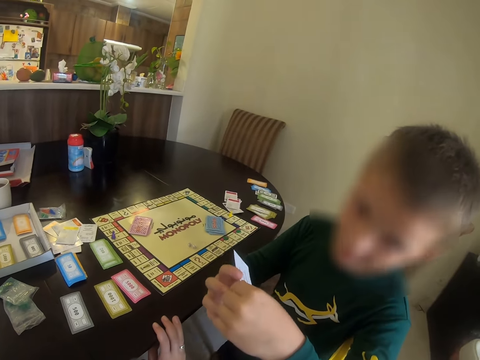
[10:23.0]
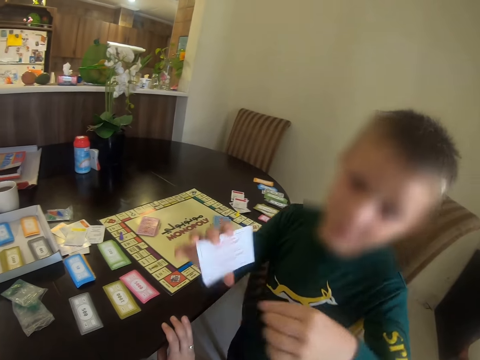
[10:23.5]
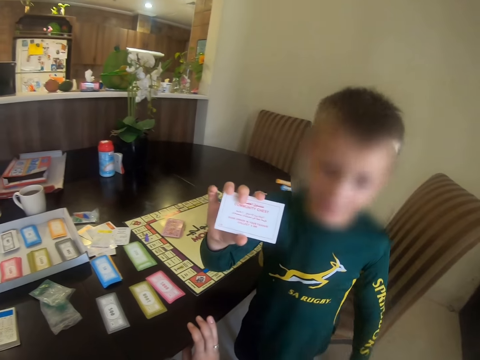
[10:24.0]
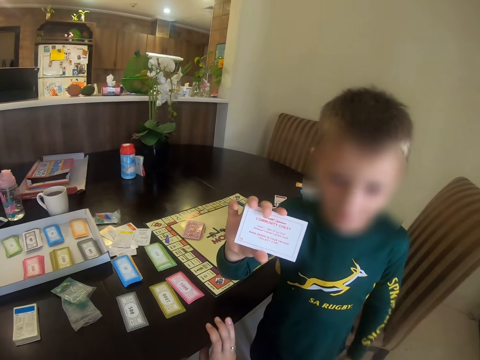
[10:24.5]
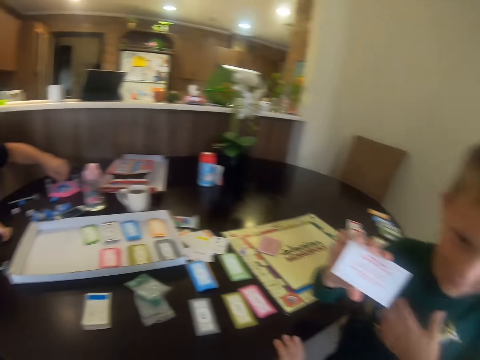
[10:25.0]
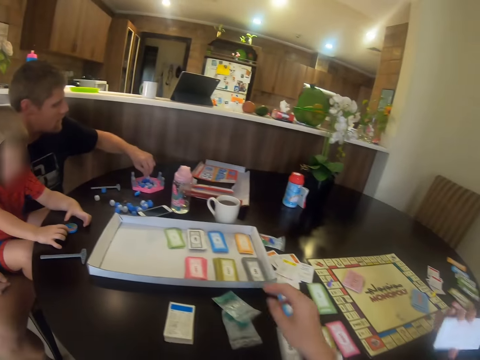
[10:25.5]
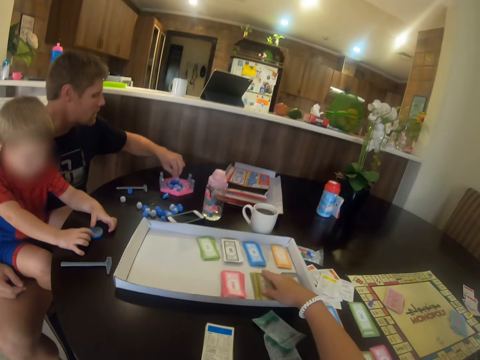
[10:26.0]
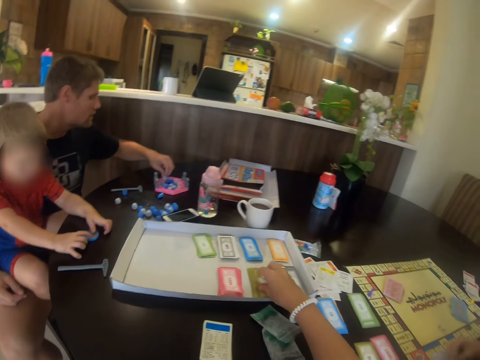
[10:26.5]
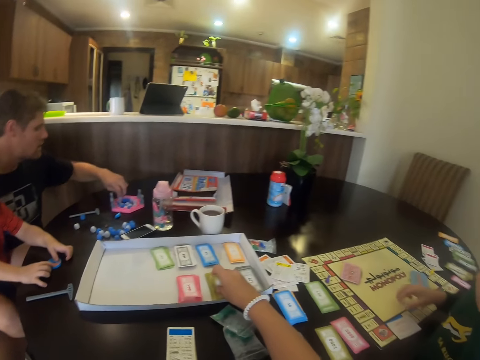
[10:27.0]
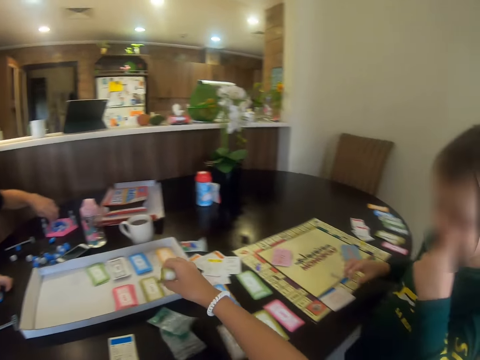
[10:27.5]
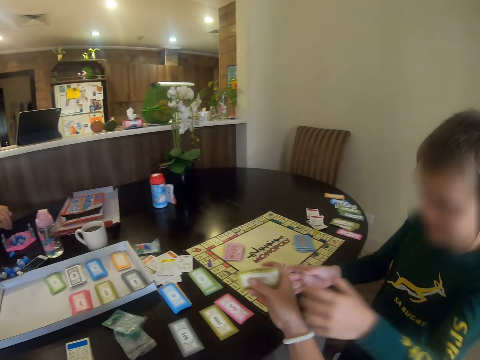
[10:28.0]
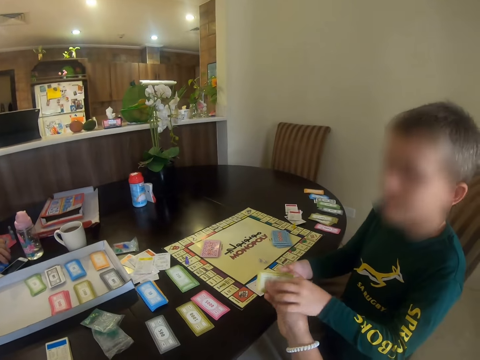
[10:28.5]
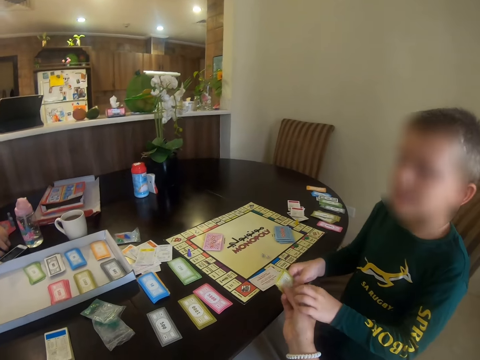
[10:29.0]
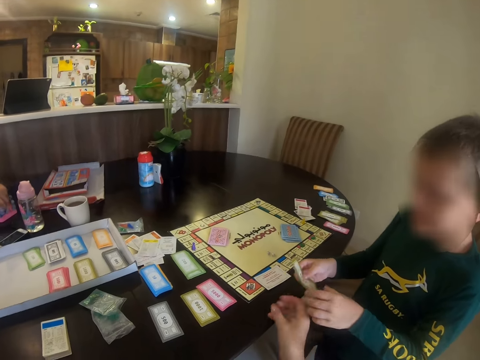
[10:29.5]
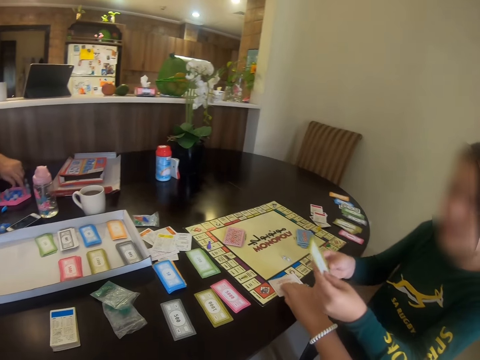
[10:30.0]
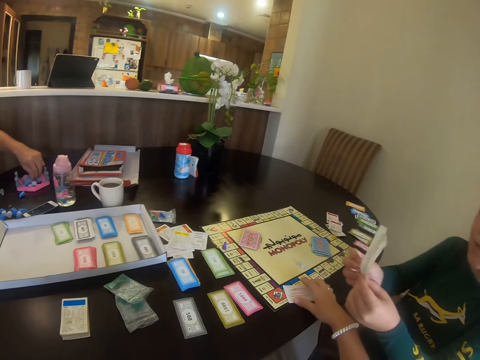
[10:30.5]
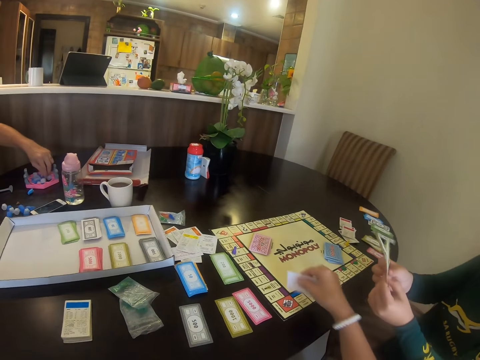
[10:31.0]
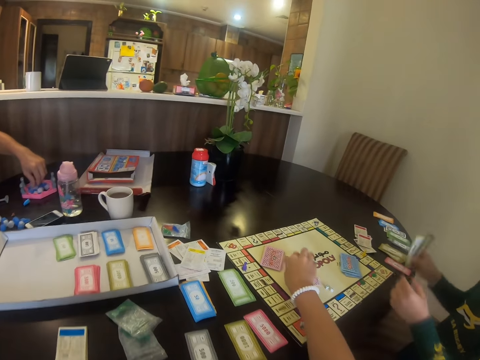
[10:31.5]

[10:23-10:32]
A child shows the card to the camera wearer. The camera wearer picks up the cards from the box. They give the card to the child. A man plays with something. The camera wearer picks up the card from the board.

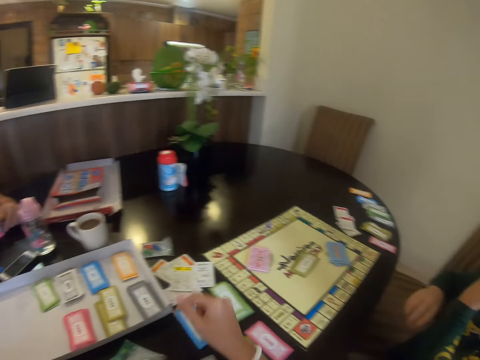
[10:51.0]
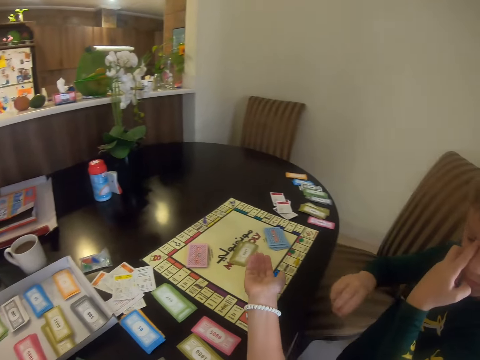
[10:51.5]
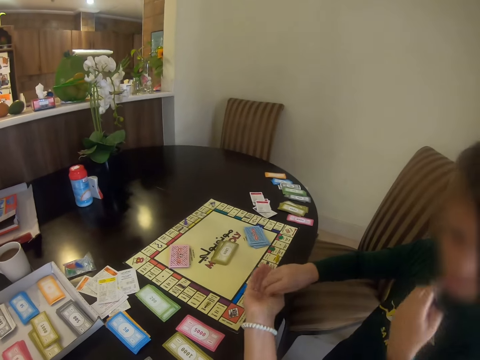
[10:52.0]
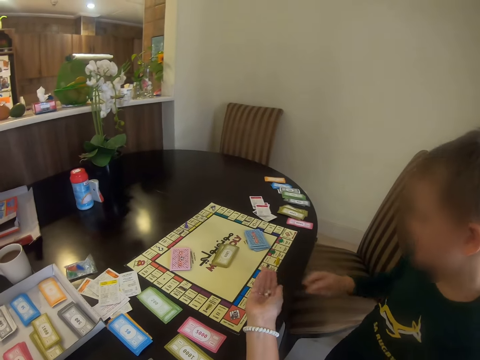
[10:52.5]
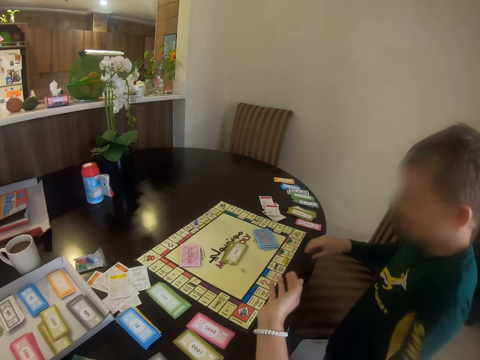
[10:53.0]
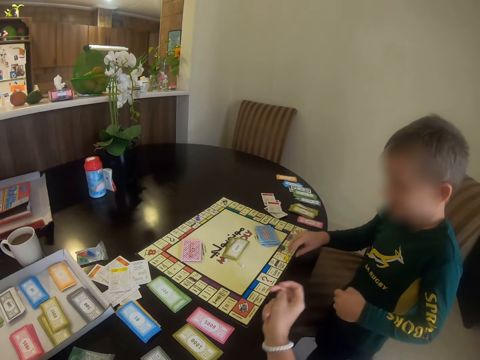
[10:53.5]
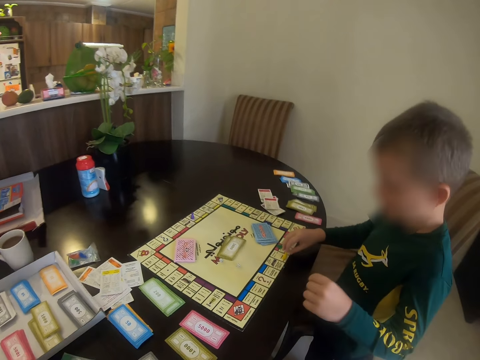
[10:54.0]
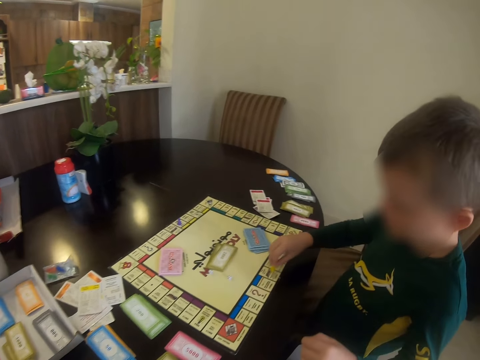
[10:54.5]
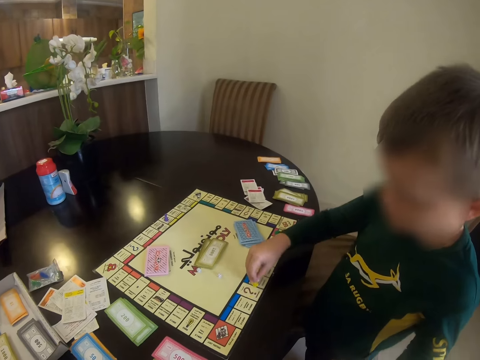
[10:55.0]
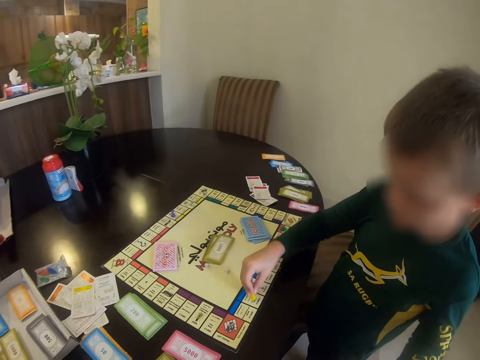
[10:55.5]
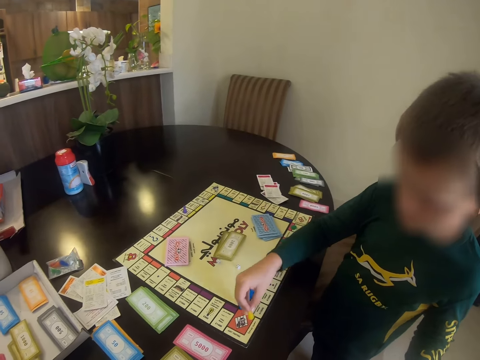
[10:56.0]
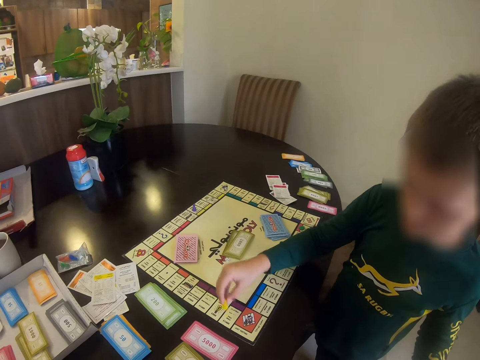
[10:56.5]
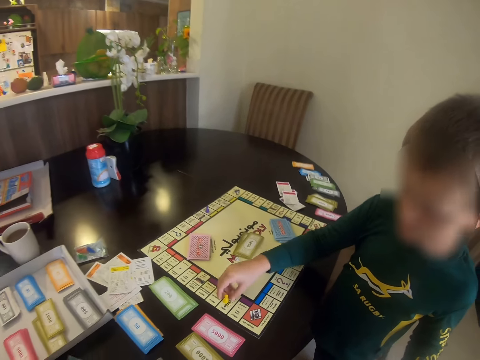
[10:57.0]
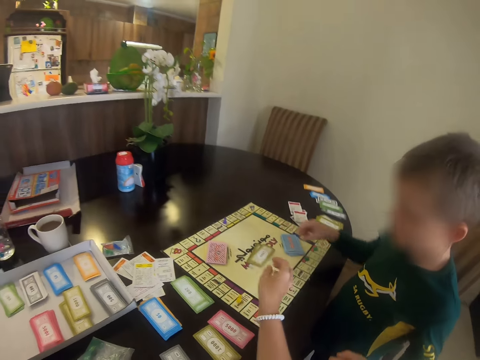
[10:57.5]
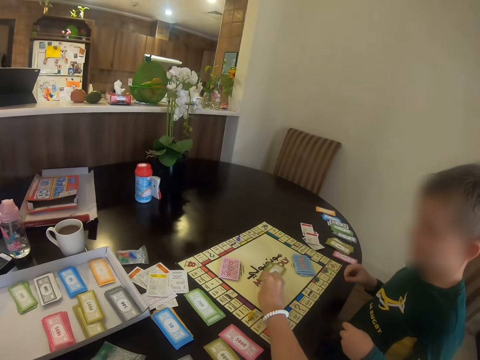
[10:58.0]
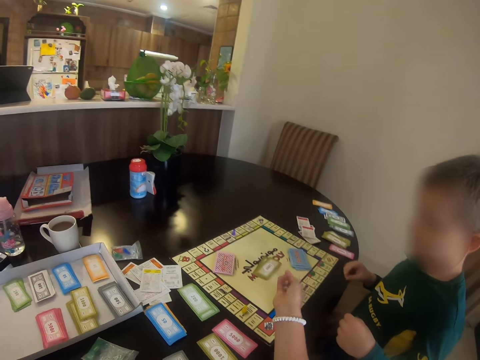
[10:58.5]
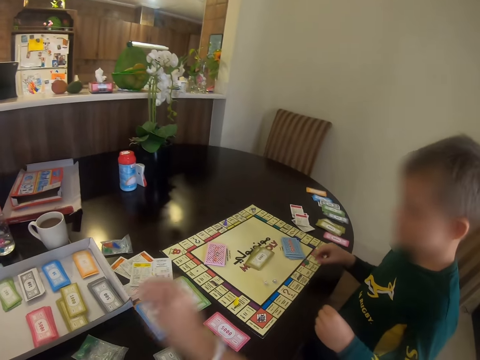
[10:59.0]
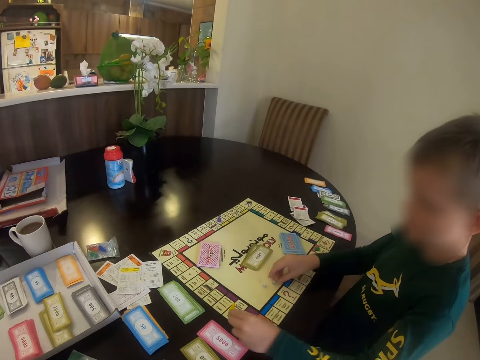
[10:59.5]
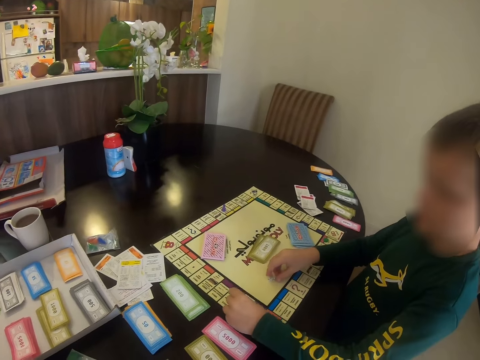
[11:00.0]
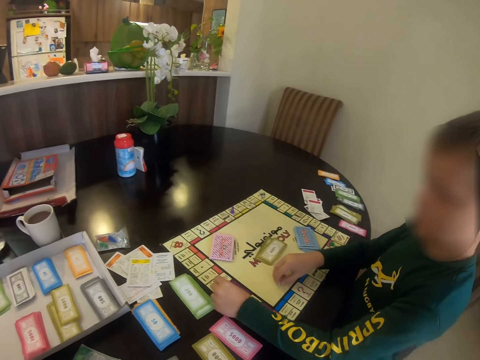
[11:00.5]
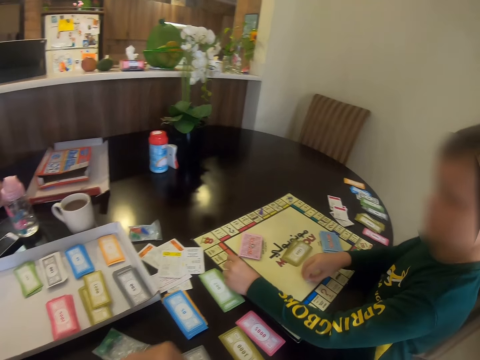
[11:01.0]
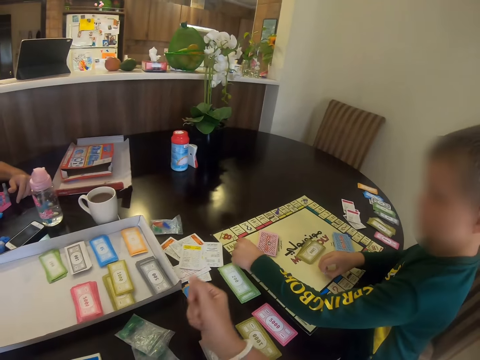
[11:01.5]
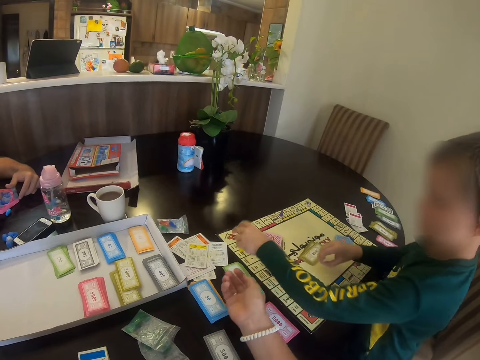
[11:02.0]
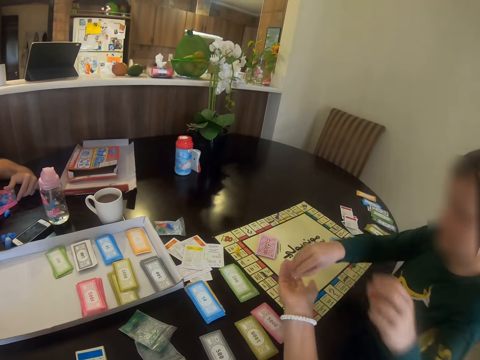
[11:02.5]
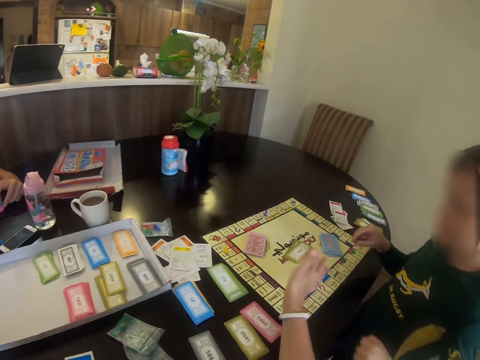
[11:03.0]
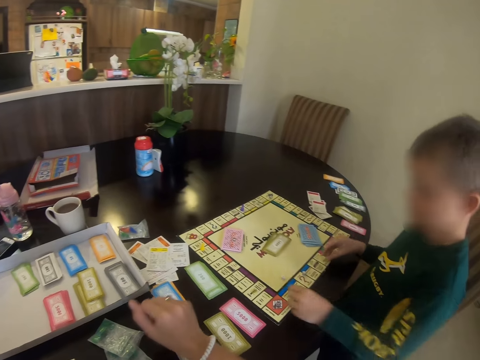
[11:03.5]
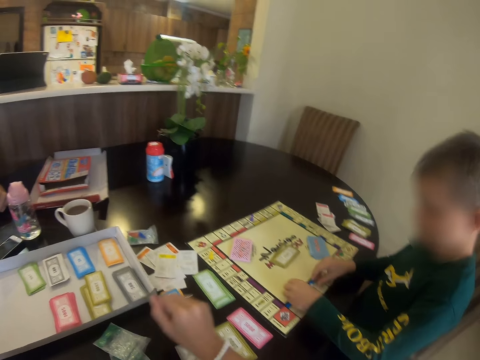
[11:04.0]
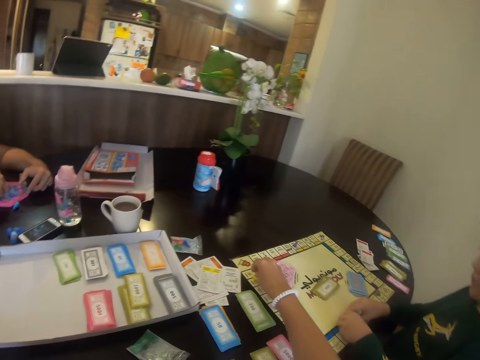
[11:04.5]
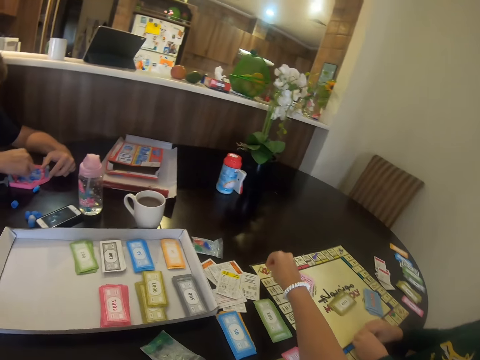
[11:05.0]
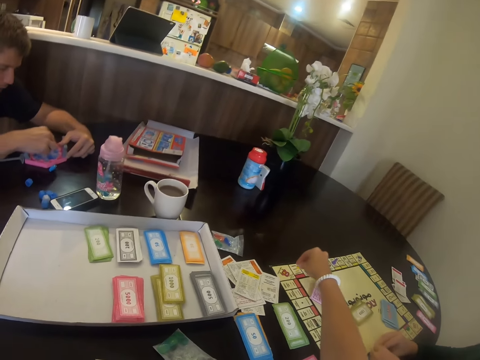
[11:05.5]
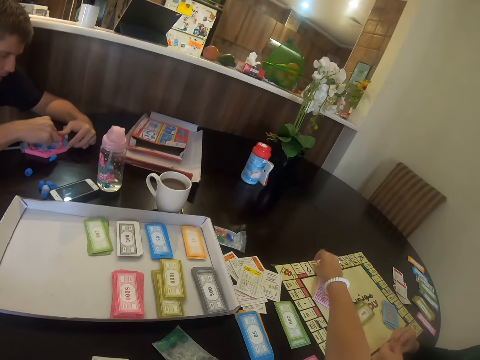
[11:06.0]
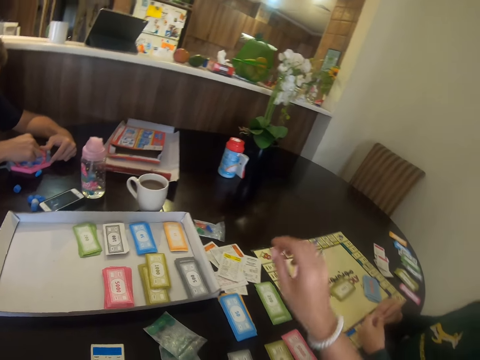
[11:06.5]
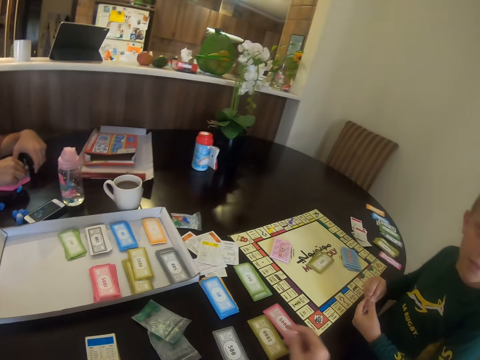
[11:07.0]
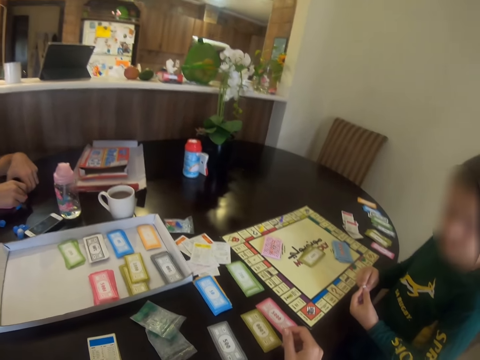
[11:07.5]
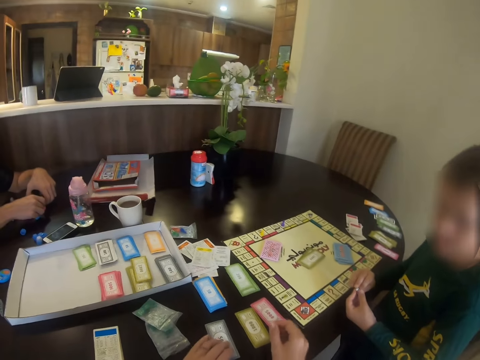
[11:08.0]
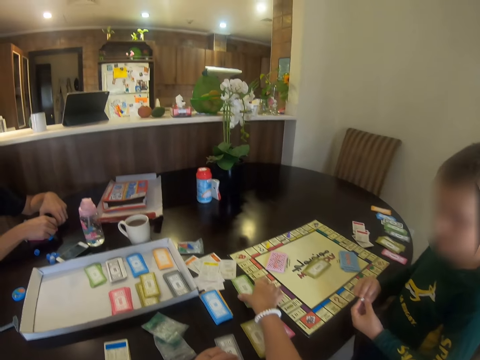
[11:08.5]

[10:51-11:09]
A child hands a meeple to the camera wearer. The camera wearer throws something on the chart. They move the meeple in the board. The child moves something on the chart box. The camera wearer throws something on the chart. They put the meeple in the board. The child picks up something and moves something on the chart box. The child hands the meeple to the camera wearer. The camera wearer throws something on the table and moves the meeple in the board. A man fixes something.
